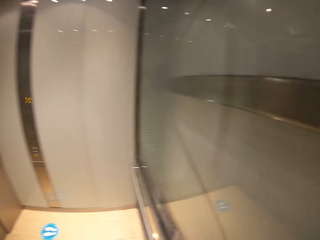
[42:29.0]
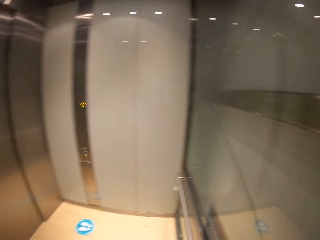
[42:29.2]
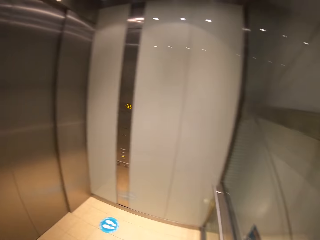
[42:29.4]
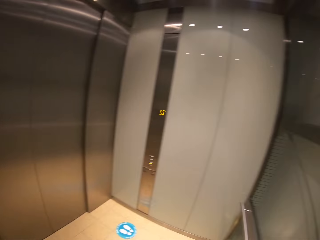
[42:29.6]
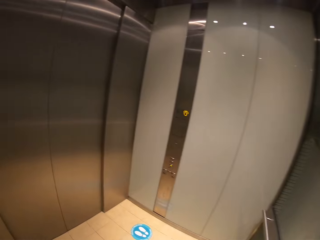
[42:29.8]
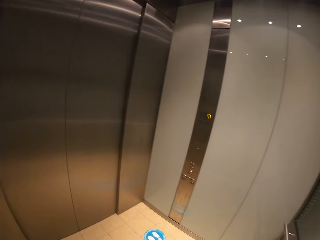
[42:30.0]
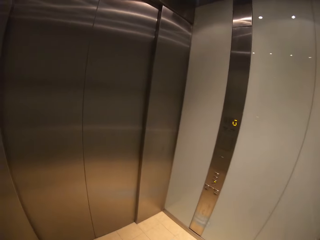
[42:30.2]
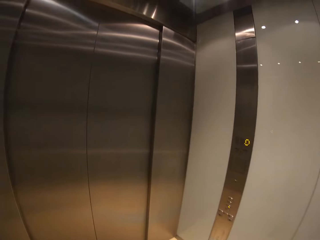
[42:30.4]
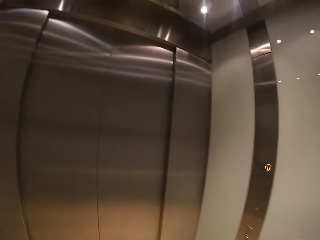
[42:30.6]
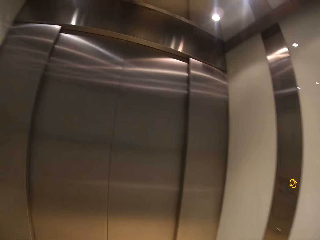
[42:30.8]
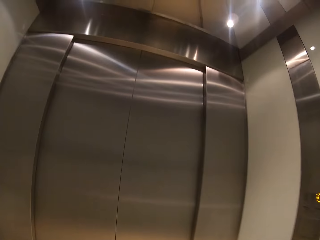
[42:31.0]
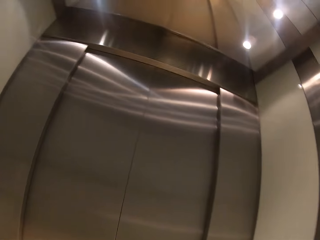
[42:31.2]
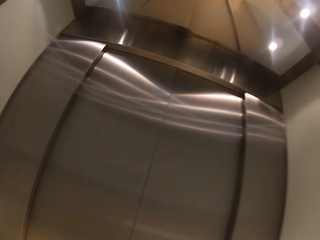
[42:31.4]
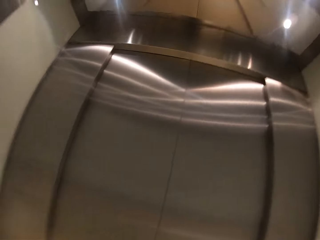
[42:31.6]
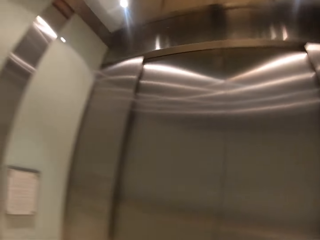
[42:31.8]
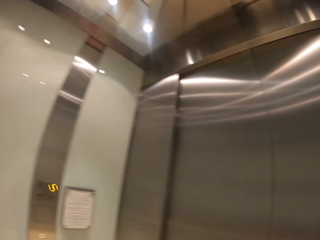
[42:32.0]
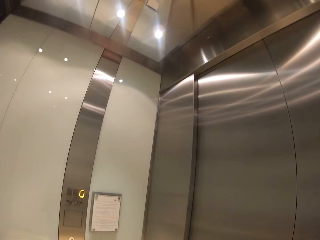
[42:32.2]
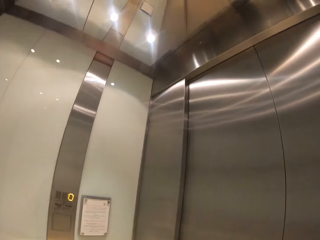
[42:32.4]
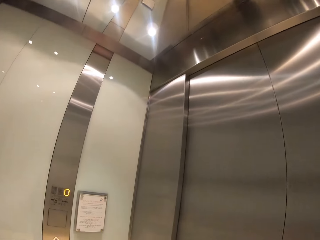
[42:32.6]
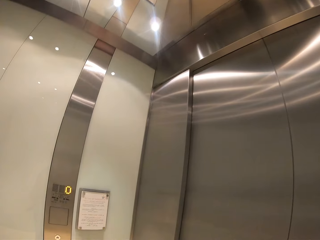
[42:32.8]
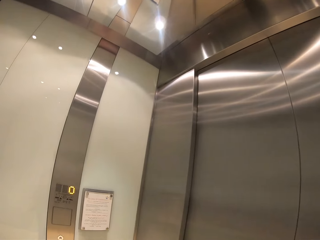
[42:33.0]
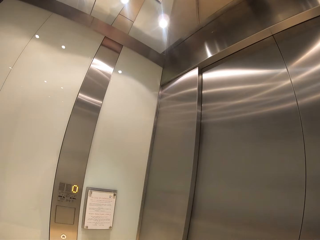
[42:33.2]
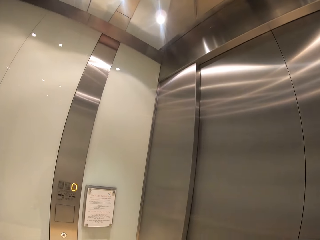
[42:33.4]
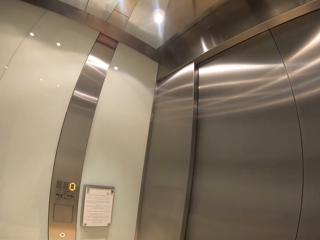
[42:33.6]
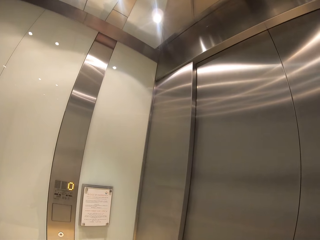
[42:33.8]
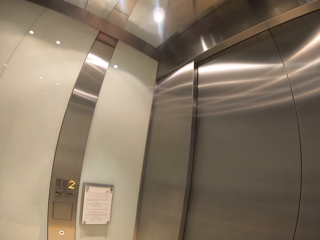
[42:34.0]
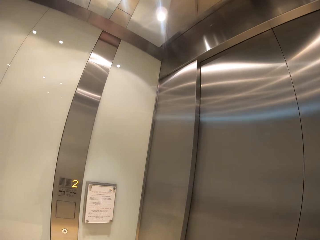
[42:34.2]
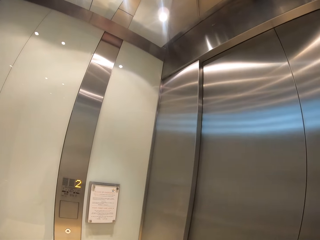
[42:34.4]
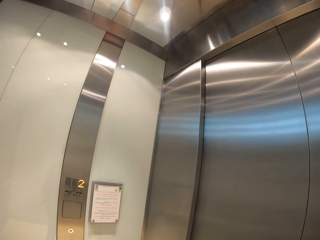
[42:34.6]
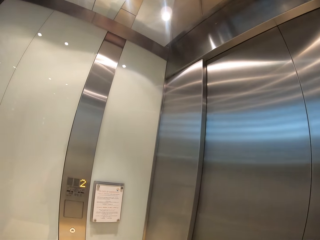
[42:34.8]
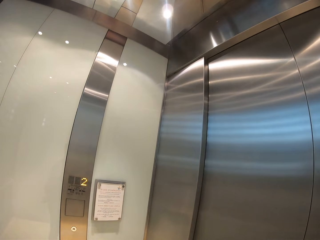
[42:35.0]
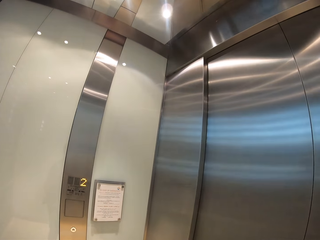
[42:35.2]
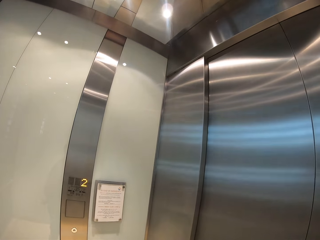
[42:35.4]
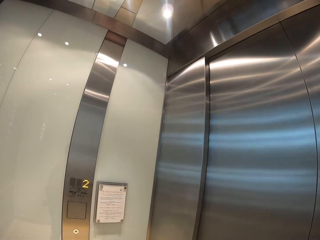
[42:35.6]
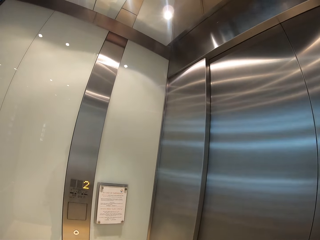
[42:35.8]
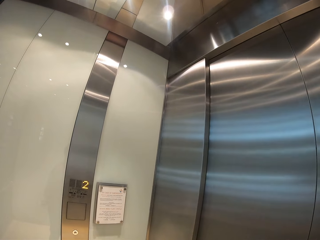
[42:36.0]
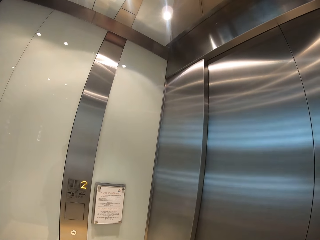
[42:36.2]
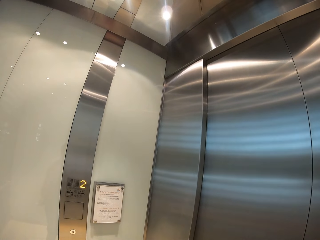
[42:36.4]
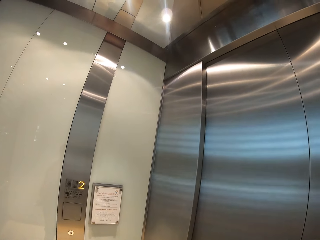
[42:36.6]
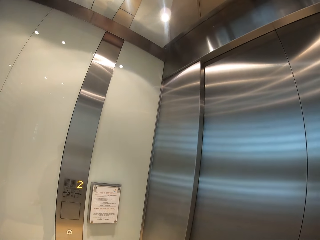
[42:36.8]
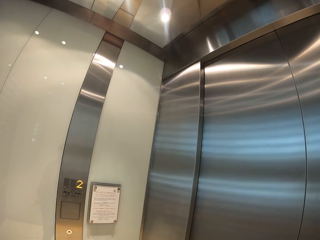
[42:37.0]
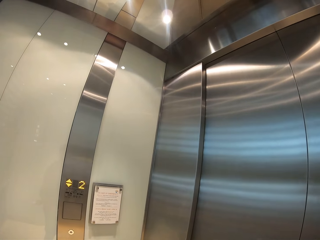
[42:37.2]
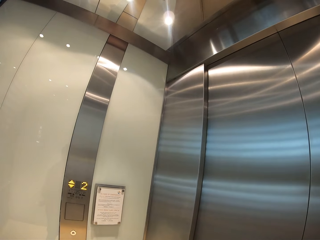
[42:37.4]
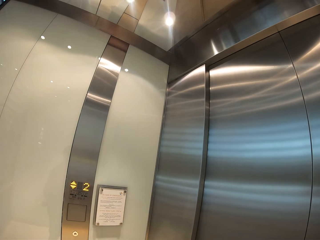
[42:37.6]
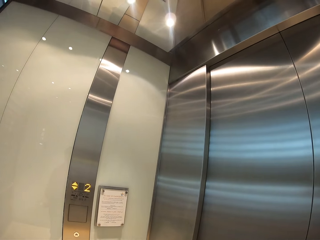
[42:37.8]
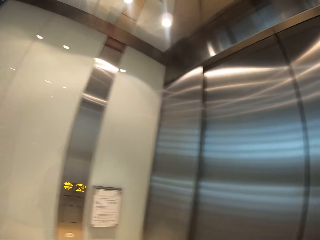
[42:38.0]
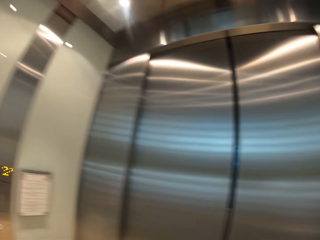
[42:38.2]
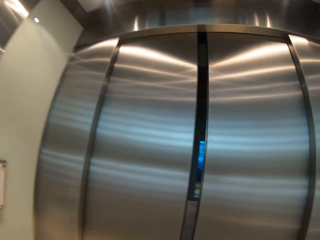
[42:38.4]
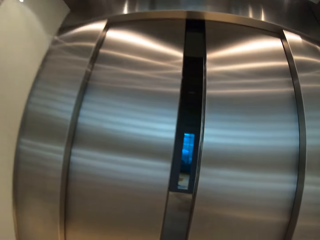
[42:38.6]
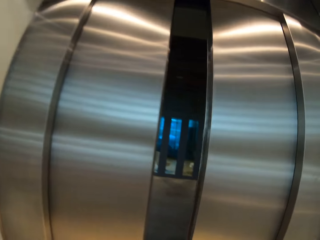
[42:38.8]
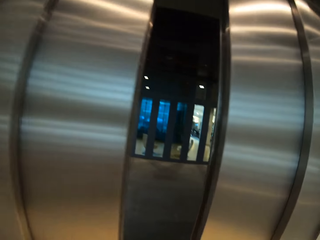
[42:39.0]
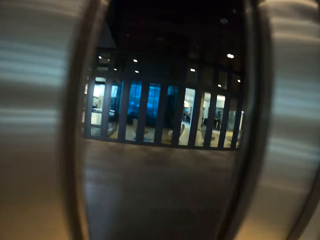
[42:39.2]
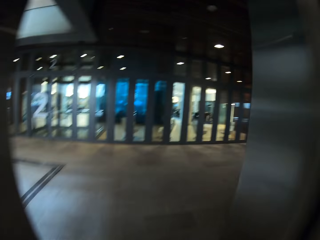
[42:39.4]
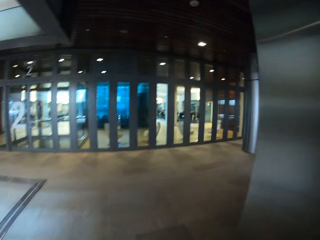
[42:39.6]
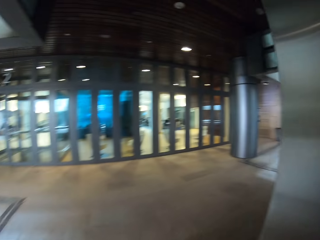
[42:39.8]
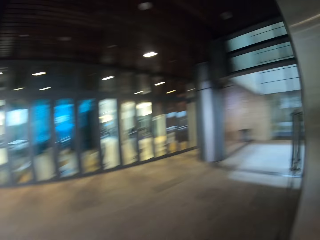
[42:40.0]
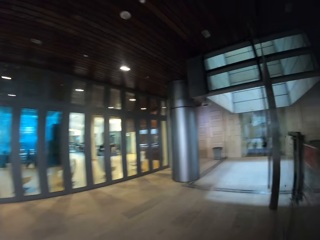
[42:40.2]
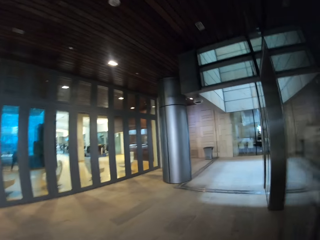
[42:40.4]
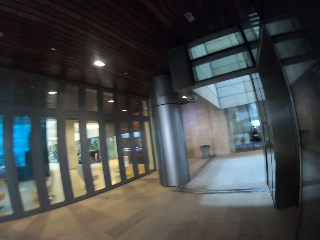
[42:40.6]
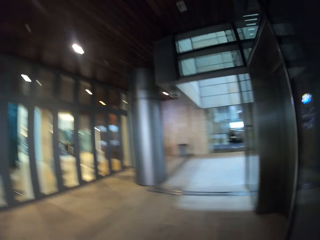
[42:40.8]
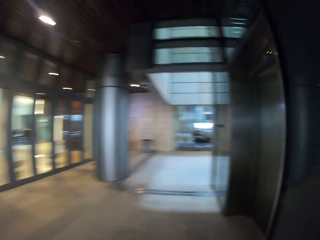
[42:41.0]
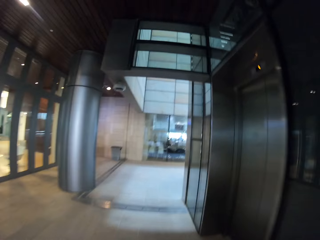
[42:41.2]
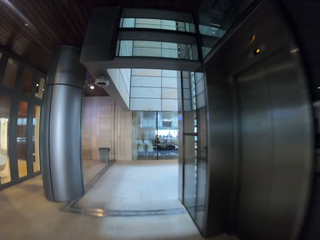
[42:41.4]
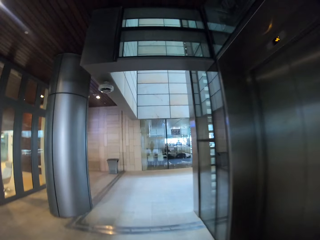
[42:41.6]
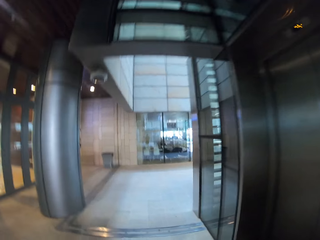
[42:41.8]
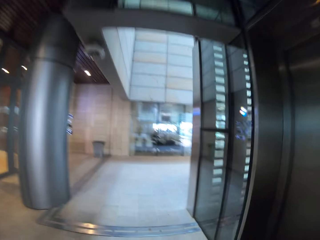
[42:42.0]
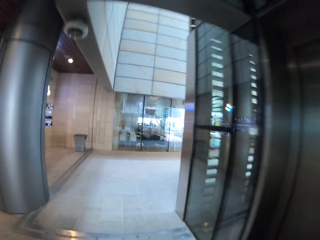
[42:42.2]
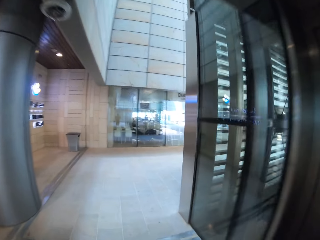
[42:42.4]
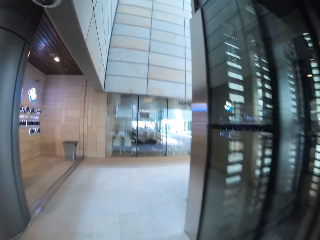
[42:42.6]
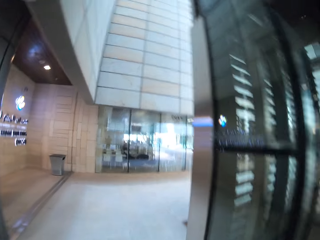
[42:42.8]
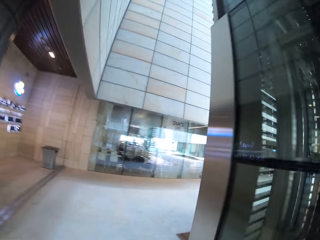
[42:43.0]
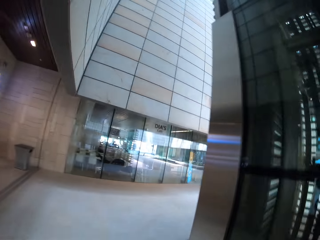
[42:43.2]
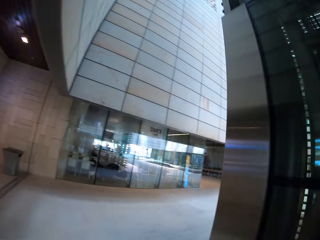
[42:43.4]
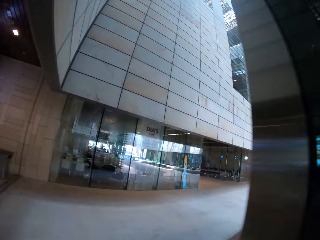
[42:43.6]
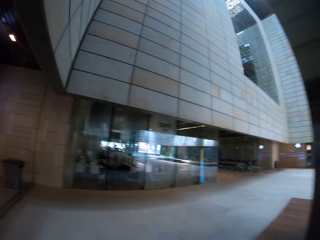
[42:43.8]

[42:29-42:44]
The camera wearer looks around the elevator. They stare at the elevator. They walk out of the elevator. They walk towards a garbage bin.

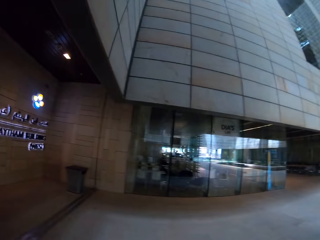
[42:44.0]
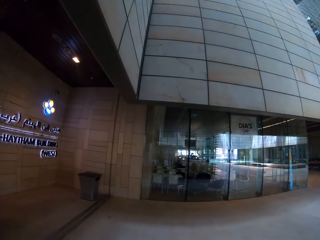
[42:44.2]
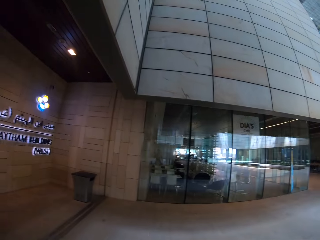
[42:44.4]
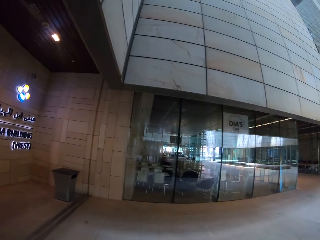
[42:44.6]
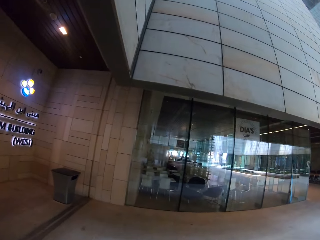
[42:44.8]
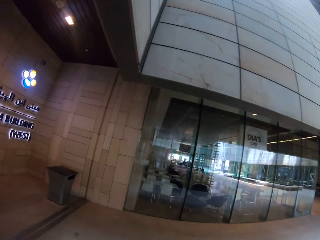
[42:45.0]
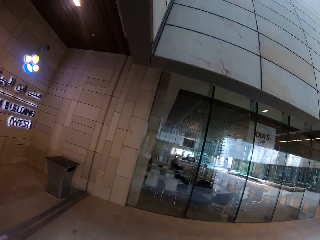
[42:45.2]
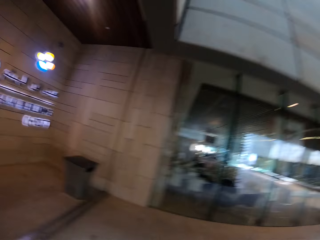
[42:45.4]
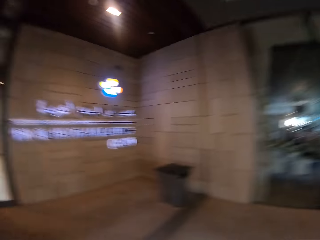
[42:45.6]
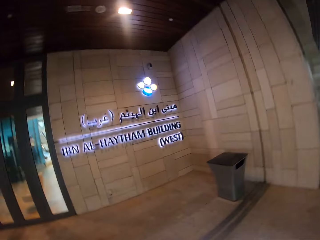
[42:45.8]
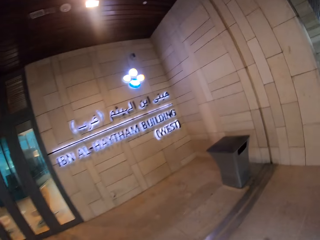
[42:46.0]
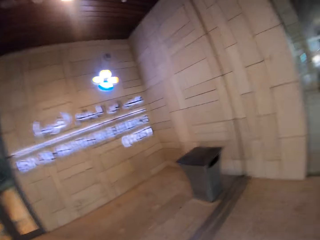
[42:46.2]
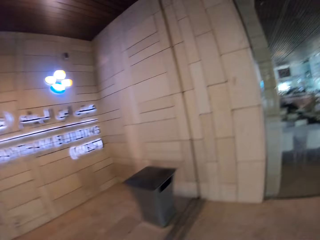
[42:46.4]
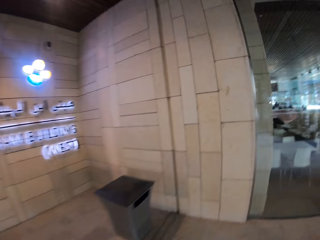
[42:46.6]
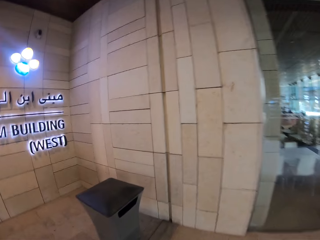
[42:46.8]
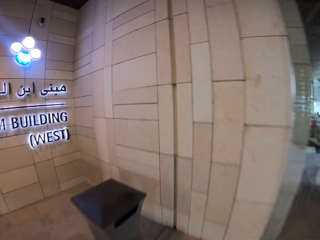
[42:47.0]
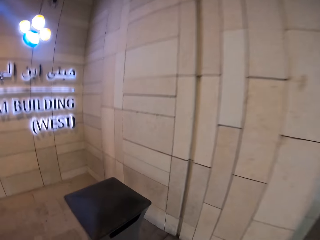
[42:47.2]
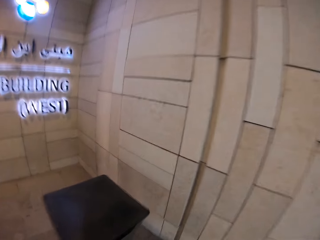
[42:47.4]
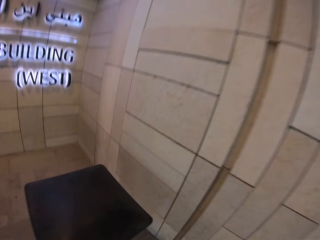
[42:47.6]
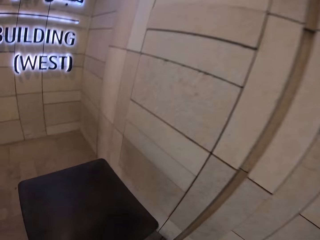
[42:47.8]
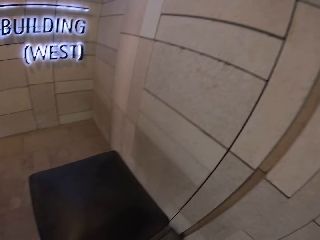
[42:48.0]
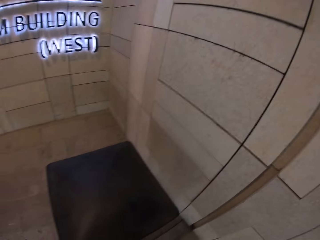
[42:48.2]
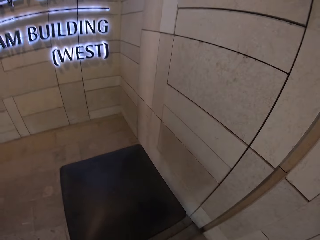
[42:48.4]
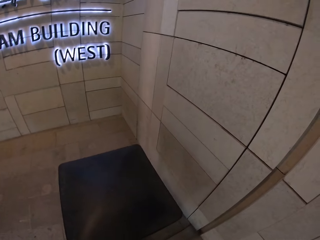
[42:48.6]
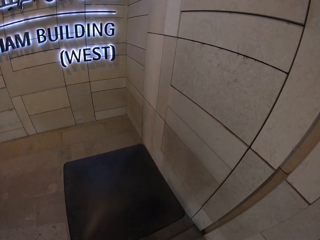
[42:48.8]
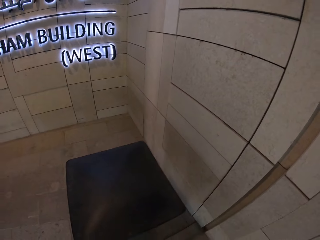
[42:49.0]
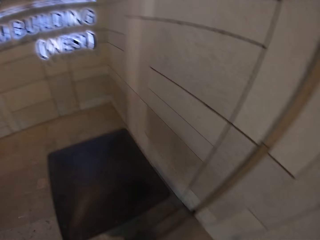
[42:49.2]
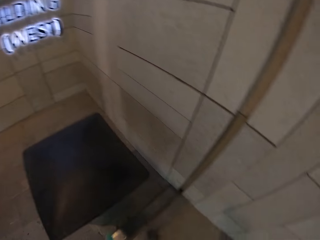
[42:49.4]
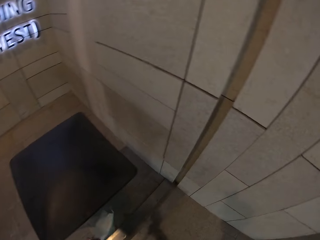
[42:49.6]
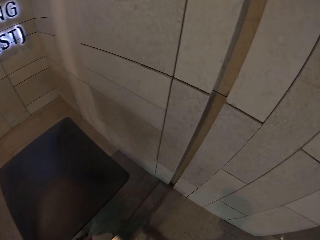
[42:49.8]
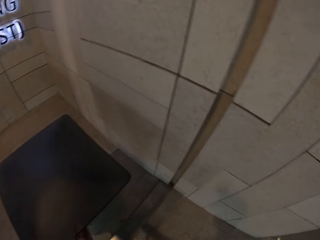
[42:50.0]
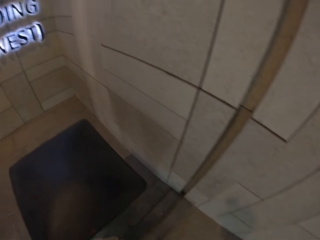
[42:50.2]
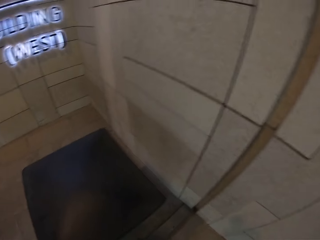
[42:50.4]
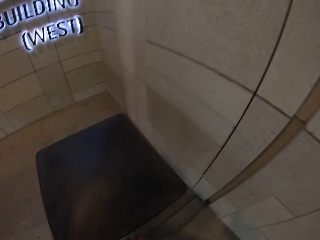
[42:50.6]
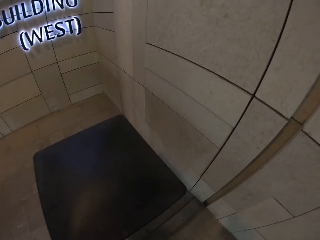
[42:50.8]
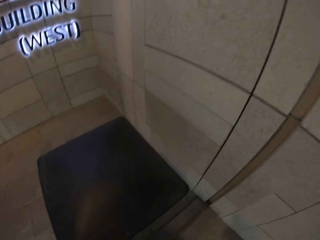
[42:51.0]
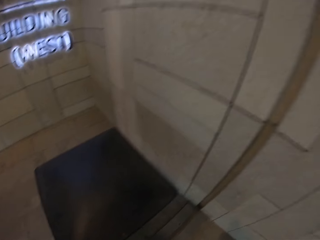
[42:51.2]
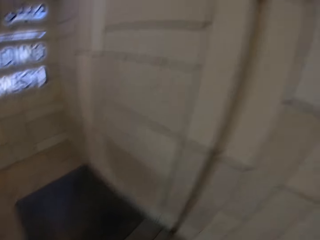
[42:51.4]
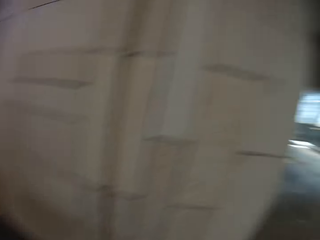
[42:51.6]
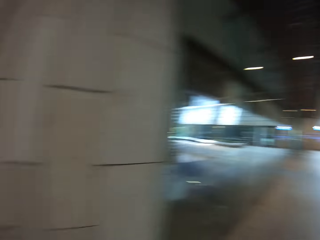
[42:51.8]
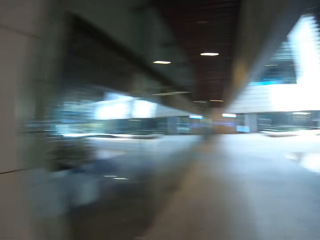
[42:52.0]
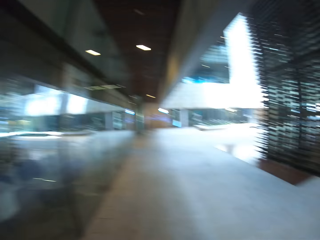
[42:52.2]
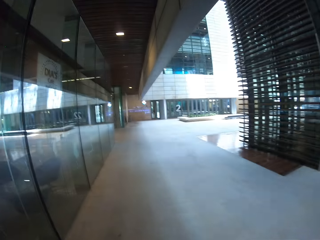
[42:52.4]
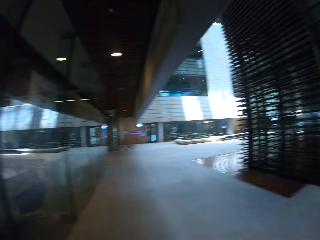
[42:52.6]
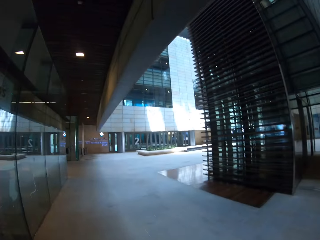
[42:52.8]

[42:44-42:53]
The camera wearer puts garbage in a garbage bin.
